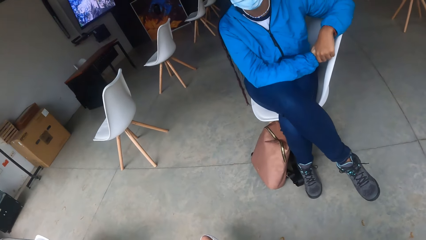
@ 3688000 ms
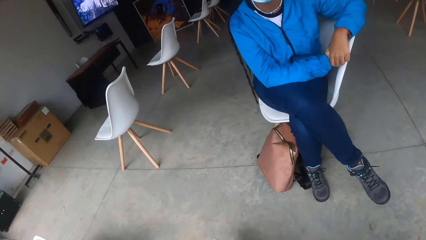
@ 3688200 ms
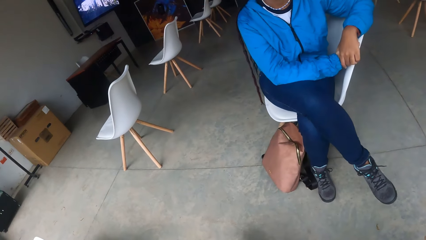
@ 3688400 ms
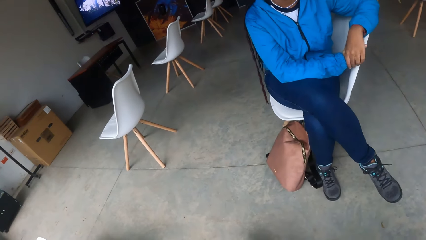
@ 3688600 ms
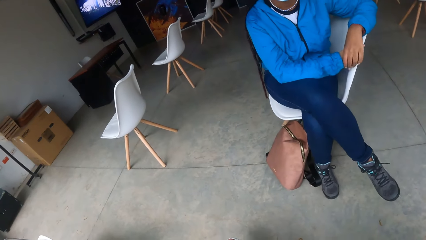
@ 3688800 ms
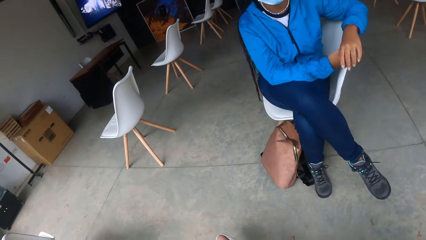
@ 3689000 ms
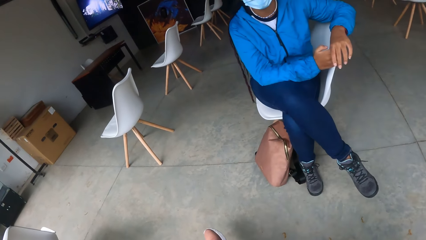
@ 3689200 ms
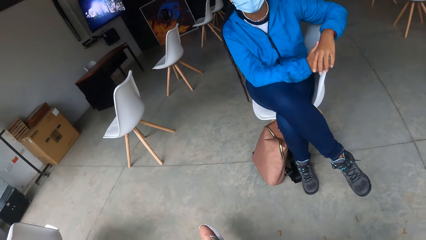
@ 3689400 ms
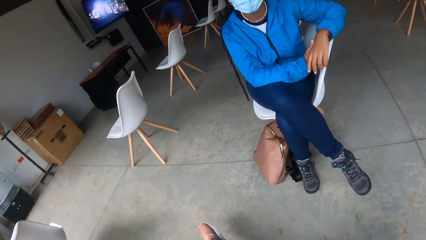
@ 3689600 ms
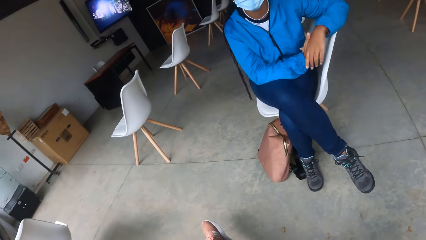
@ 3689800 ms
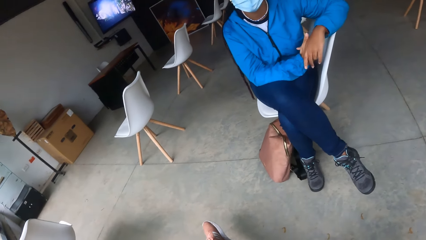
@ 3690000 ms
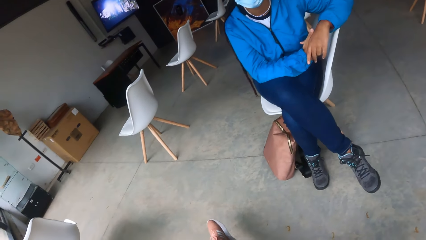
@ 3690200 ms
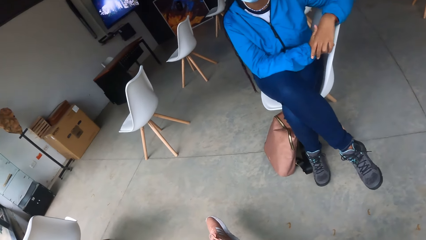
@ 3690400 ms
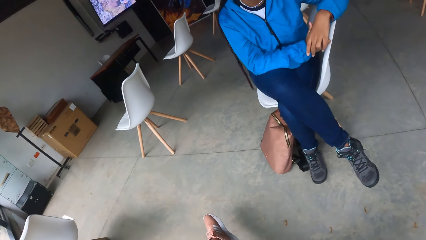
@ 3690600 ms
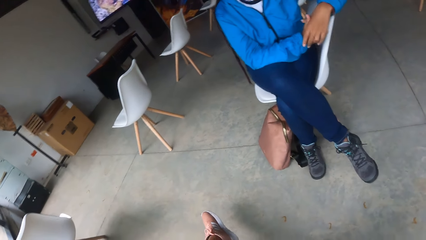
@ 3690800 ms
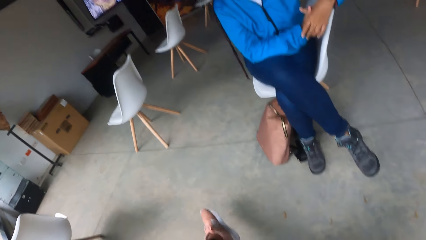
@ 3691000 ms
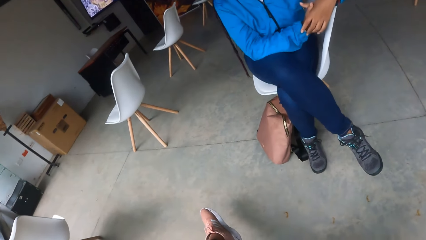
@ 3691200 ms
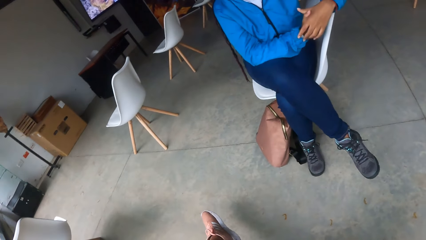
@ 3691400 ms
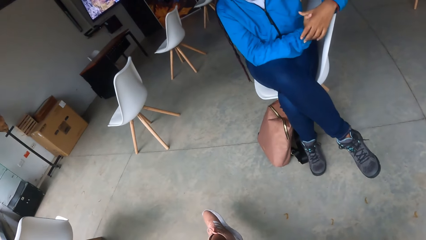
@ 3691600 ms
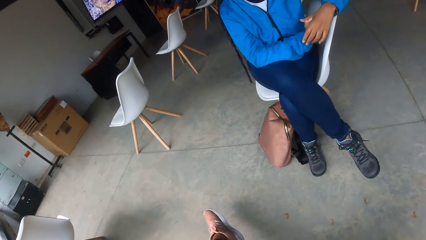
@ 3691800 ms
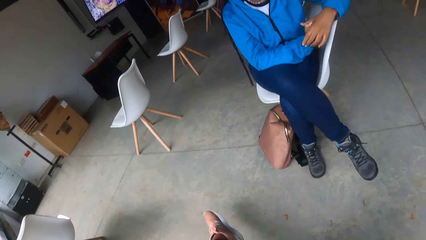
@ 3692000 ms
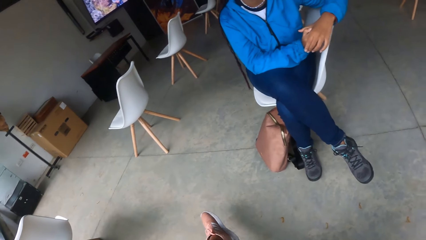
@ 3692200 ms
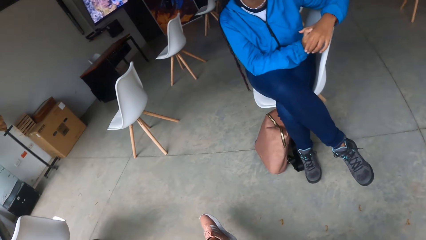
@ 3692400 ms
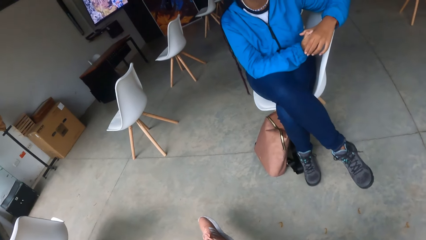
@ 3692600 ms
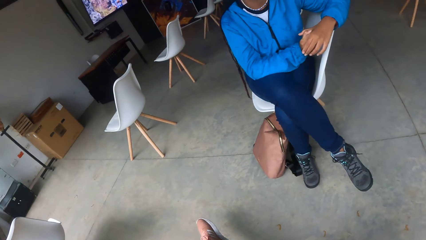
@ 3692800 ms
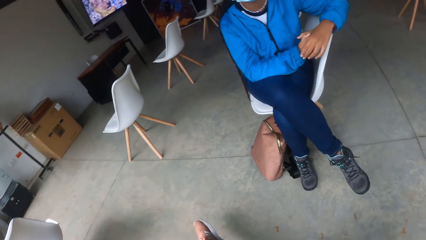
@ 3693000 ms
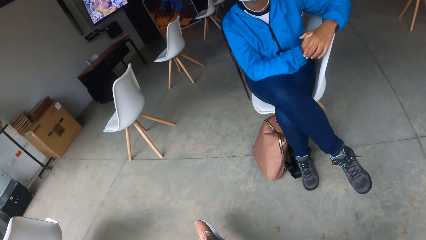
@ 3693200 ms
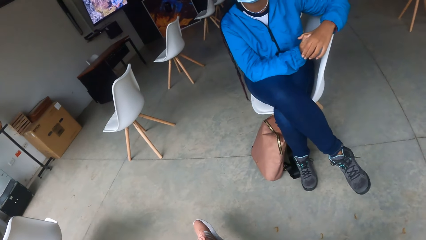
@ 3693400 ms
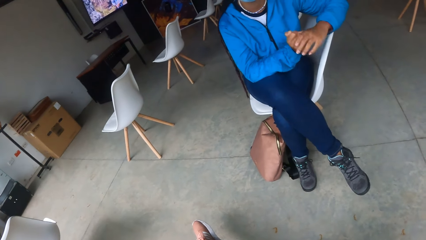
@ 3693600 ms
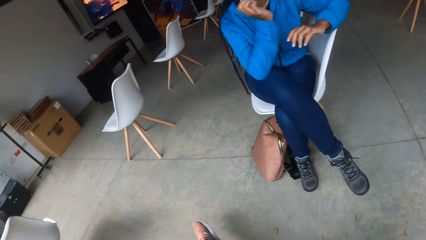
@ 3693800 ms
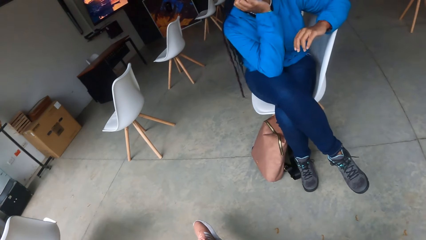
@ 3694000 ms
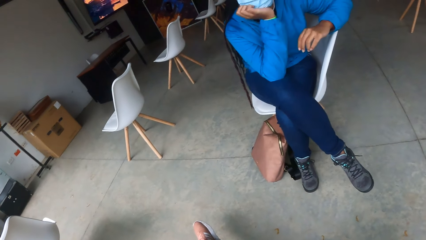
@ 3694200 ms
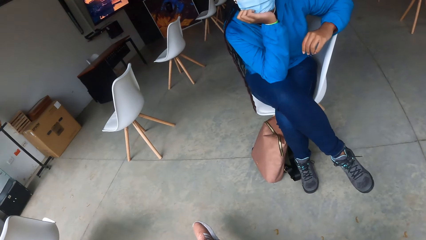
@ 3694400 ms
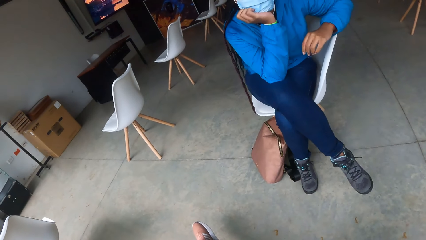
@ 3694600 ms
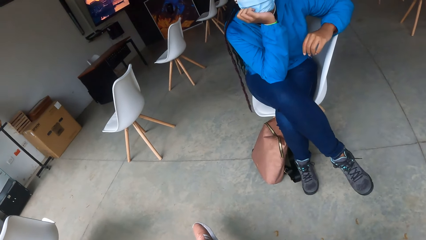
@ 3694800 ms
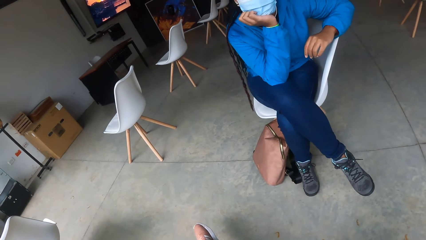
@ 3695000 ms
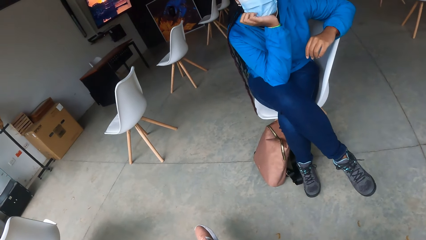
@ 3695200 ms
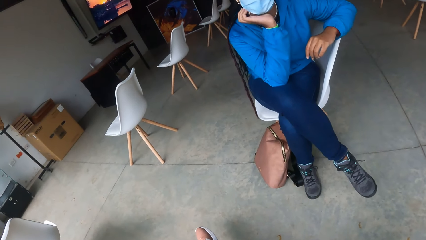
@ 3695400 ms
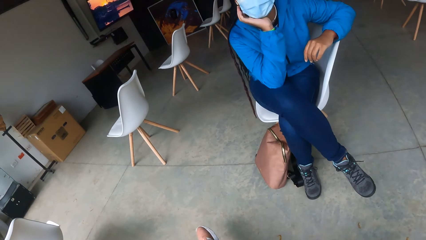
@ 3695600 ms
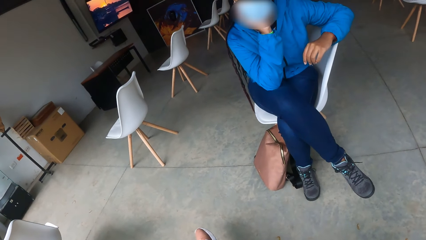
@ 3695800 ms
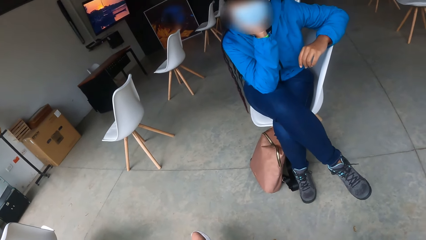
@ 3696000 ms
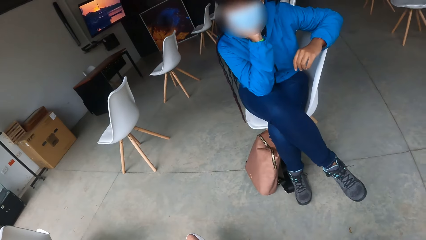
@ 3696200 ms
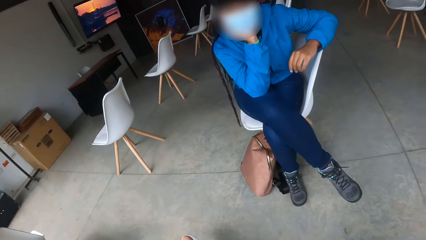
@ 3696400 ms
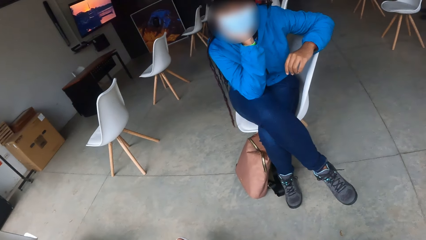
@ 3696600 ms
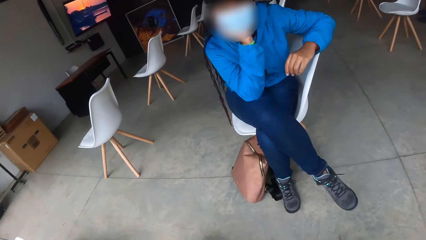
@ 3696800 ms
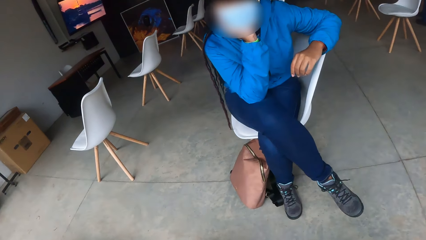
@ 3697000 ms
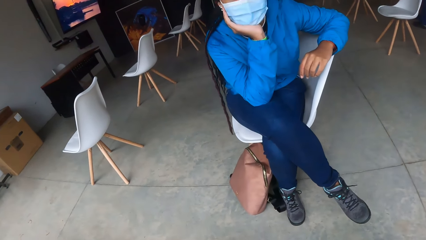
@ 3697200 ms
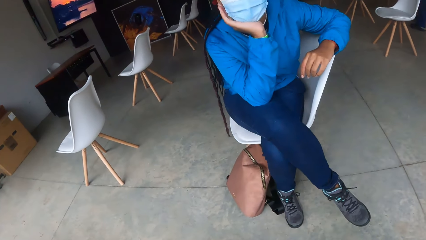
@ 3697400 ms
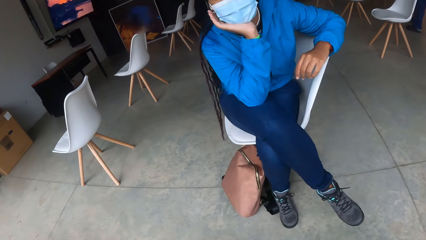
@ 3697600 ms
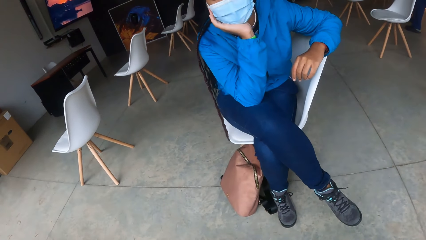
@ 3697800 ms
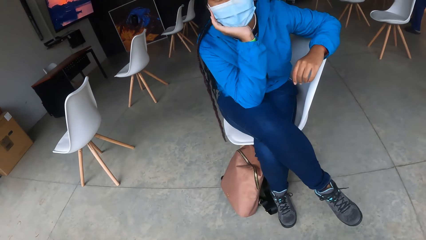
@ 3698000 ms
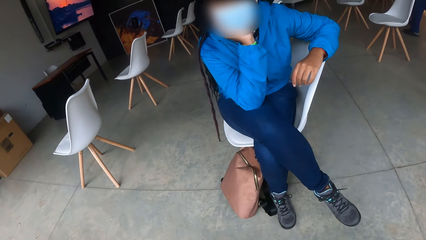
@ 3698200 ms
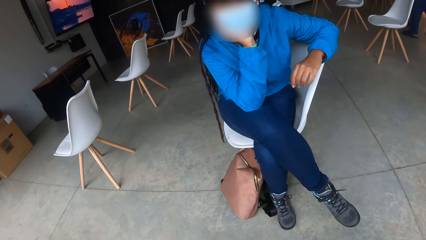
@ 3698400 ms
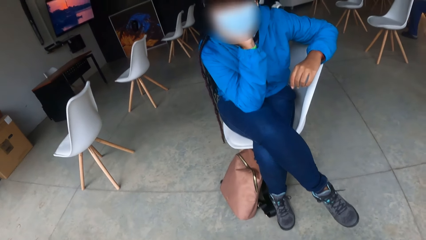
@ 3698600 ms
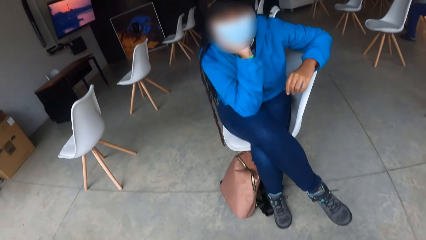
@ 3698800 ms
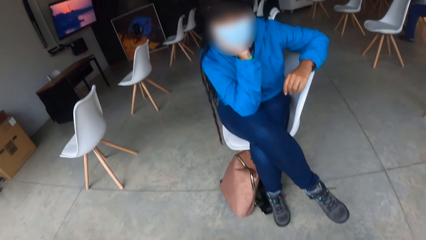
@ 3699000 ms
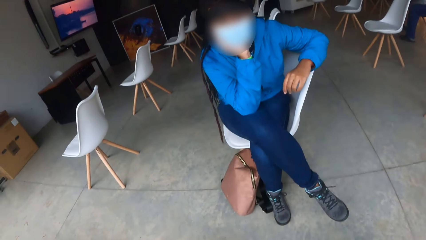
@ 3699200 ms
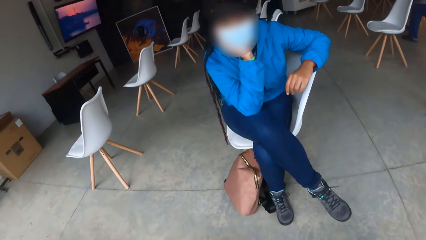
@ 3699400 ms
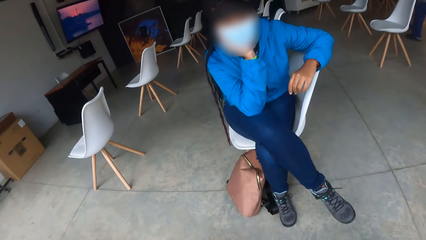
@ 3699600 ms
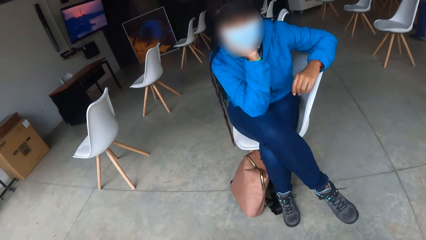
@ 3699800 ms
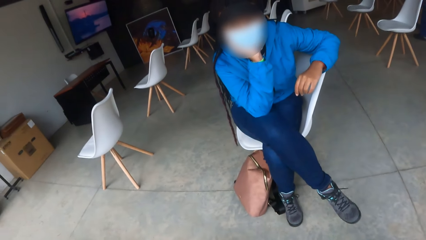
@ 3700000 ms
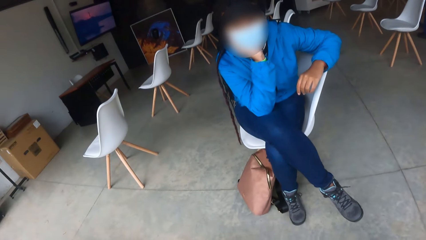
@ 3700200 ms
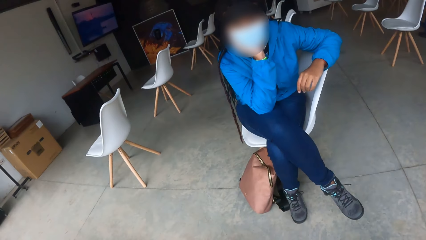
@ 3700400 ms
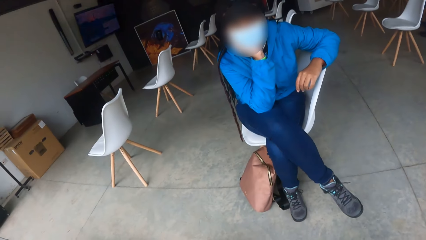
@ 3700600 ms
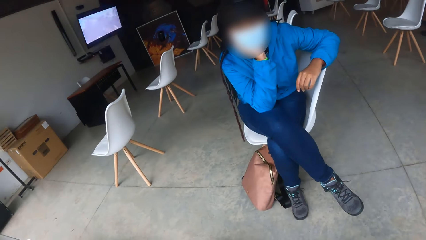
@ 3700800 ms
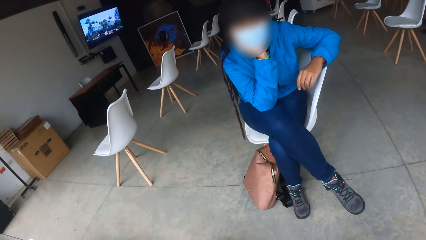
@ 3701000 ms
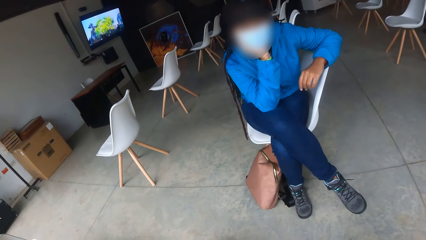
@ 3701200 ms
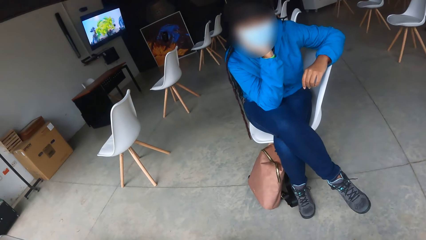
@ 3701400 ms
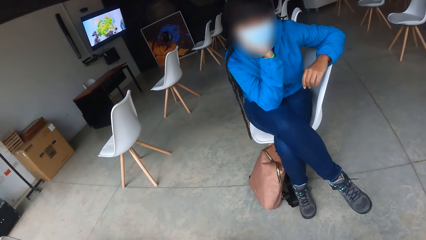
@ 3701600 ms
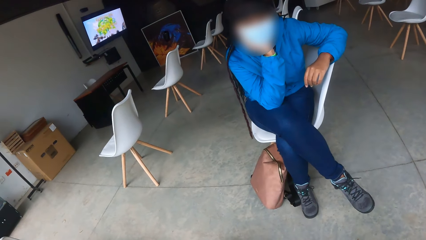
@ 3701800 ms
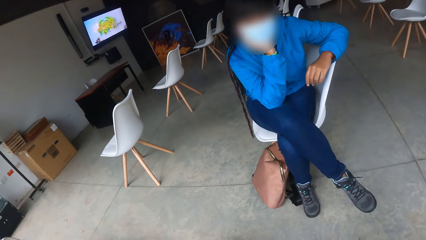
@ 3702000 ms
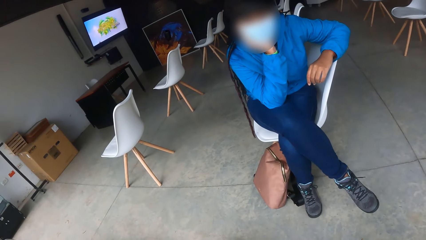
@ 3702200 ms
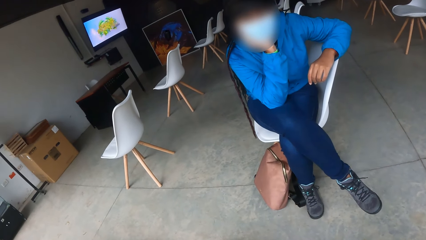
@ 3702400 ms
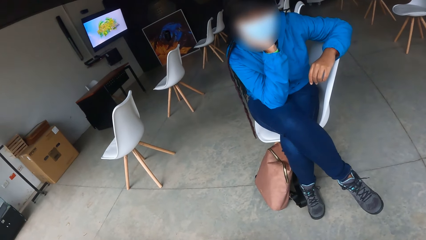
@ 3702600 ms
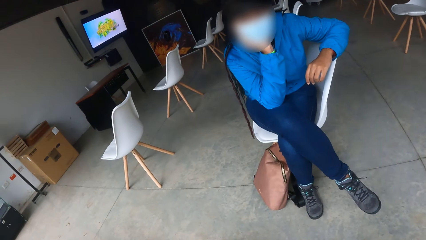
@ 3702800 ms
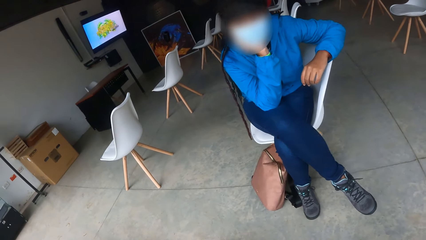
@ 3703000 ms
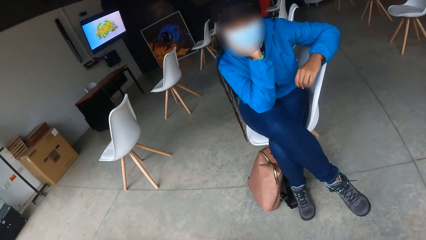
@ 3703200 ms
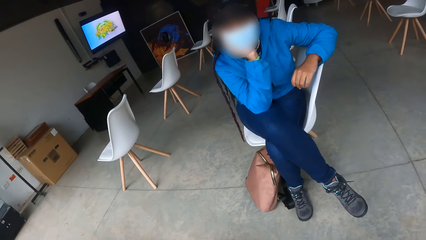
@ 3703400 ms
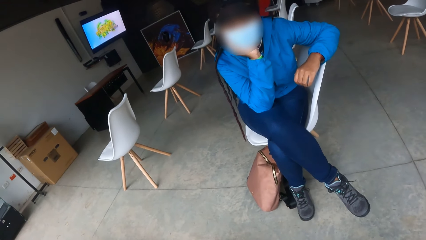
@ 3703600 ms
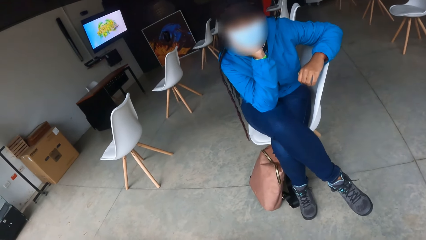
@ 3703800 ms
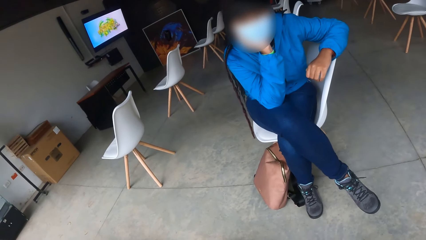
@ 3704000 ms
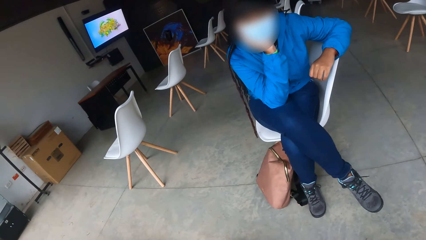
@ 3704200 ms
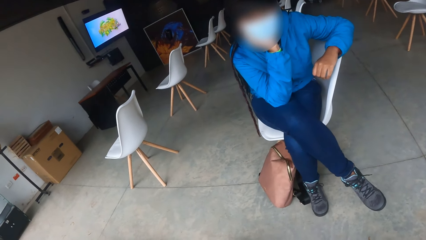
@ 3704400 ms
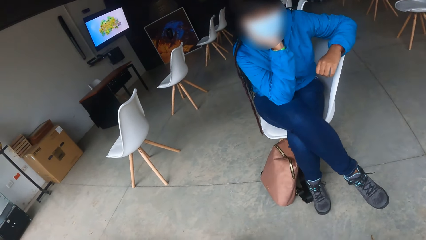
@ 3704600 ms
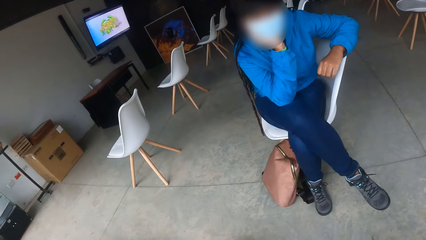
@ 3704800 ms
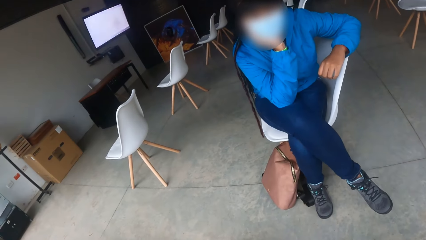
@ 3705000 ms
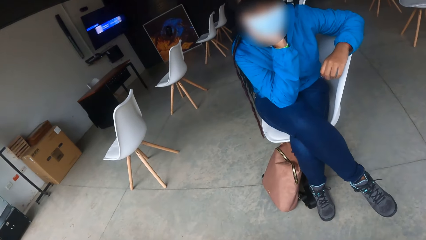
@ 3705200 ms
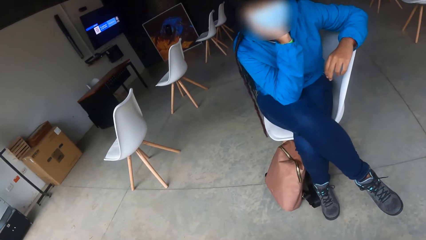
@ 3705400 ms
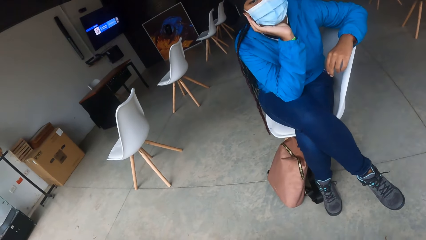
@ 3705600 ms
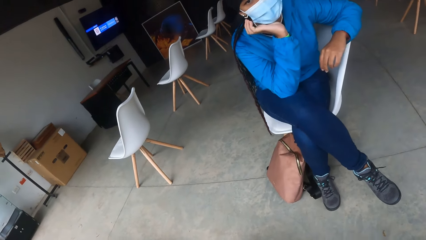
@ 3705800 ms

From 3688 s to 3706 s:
The woman places her right hand on her jaw.
